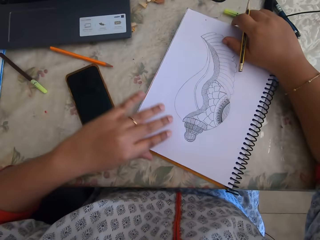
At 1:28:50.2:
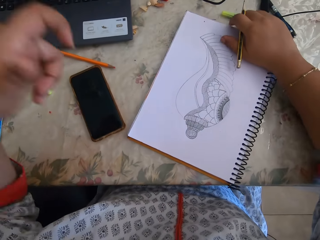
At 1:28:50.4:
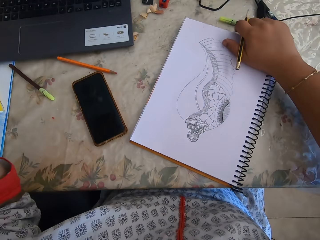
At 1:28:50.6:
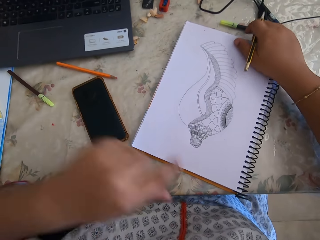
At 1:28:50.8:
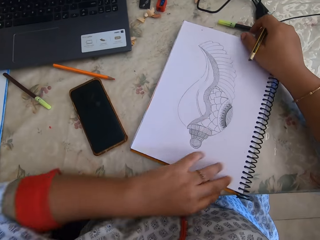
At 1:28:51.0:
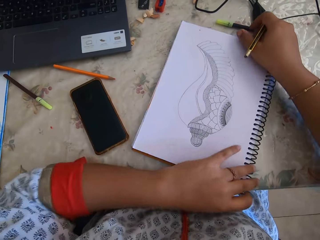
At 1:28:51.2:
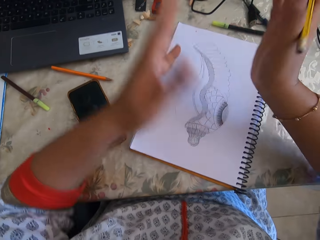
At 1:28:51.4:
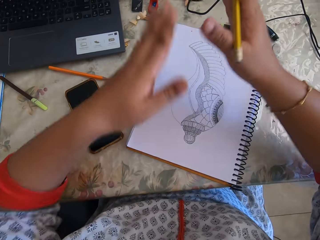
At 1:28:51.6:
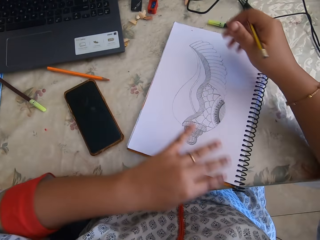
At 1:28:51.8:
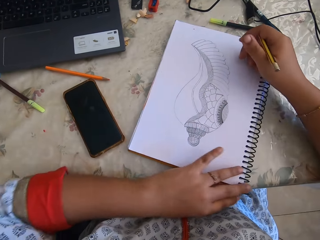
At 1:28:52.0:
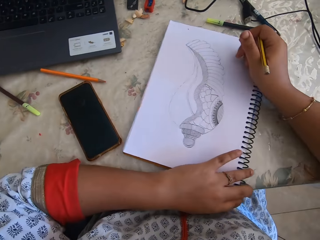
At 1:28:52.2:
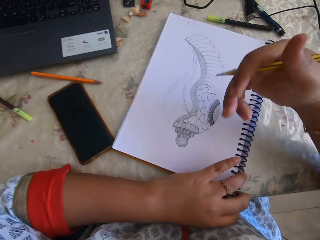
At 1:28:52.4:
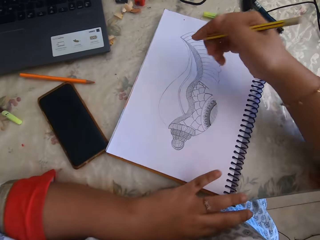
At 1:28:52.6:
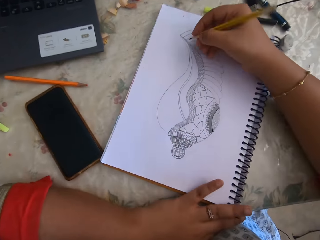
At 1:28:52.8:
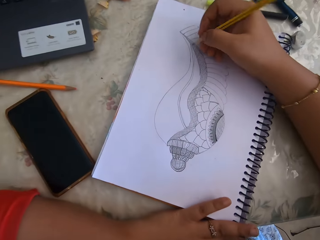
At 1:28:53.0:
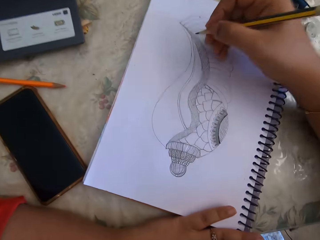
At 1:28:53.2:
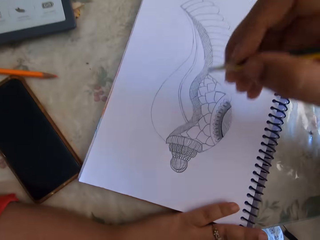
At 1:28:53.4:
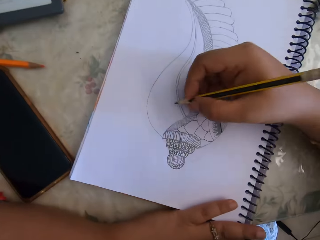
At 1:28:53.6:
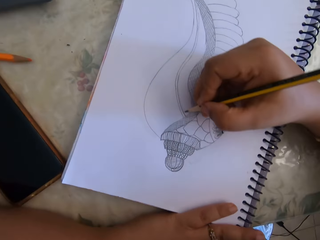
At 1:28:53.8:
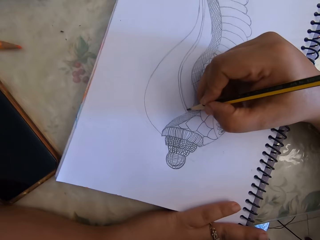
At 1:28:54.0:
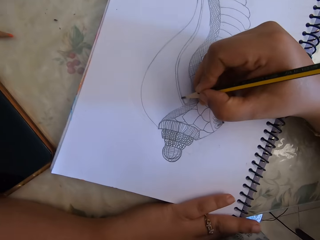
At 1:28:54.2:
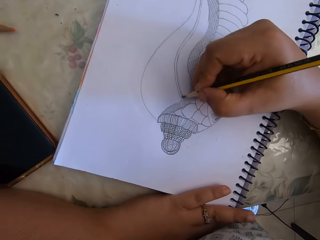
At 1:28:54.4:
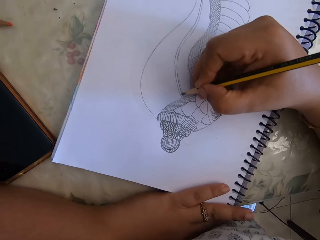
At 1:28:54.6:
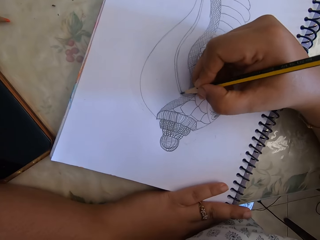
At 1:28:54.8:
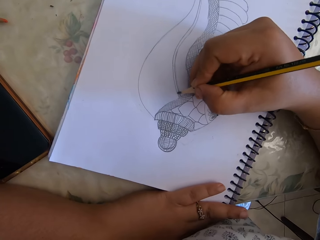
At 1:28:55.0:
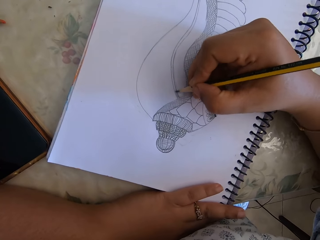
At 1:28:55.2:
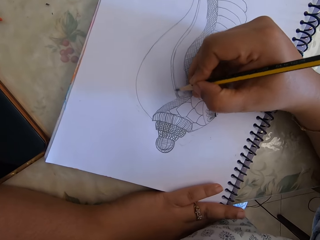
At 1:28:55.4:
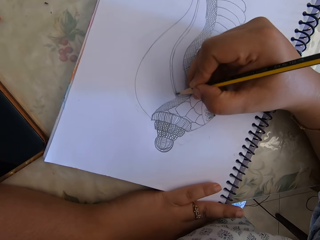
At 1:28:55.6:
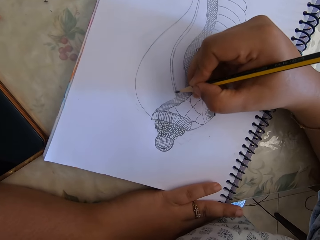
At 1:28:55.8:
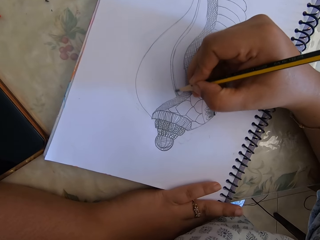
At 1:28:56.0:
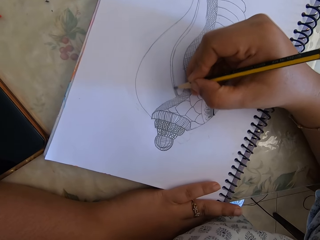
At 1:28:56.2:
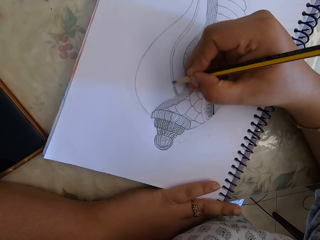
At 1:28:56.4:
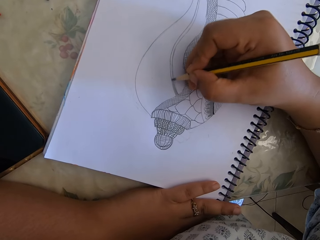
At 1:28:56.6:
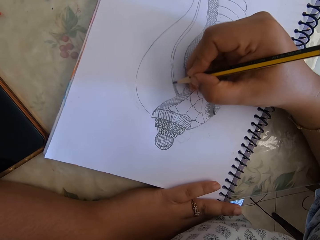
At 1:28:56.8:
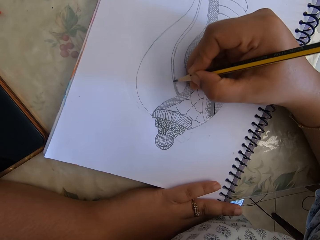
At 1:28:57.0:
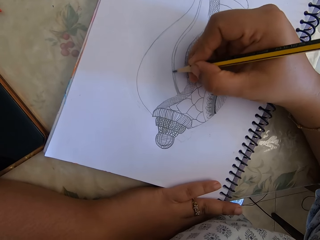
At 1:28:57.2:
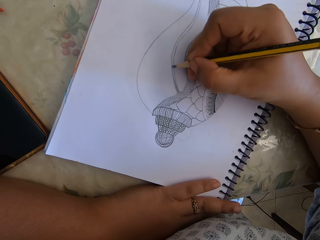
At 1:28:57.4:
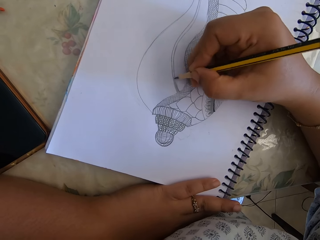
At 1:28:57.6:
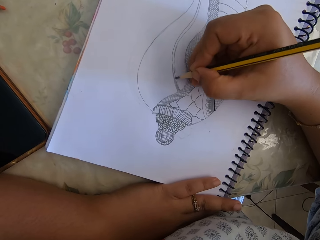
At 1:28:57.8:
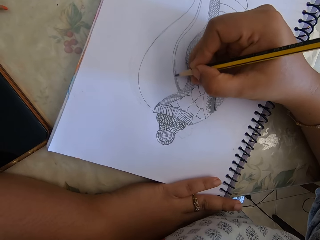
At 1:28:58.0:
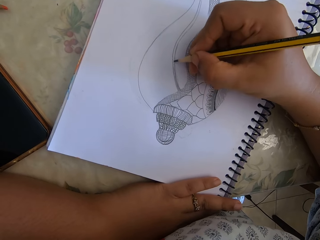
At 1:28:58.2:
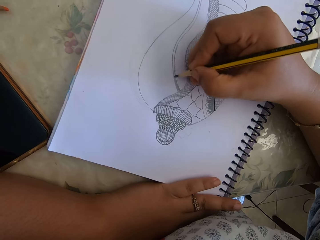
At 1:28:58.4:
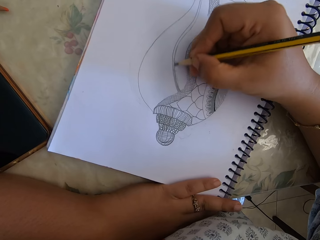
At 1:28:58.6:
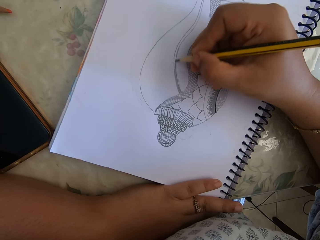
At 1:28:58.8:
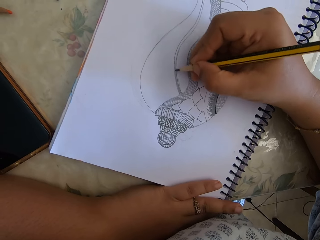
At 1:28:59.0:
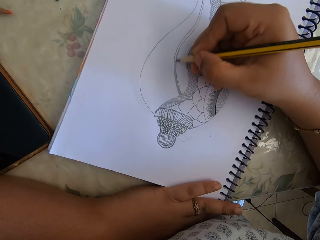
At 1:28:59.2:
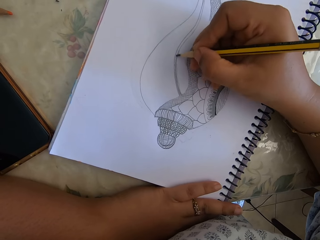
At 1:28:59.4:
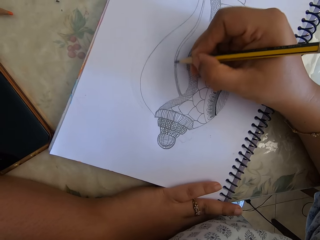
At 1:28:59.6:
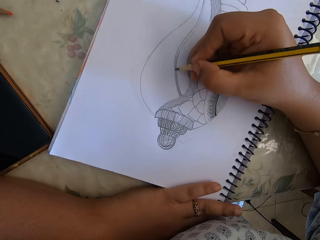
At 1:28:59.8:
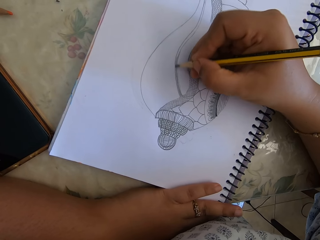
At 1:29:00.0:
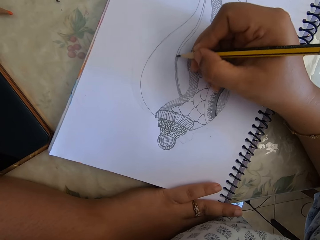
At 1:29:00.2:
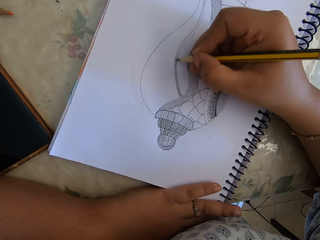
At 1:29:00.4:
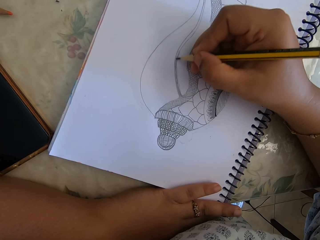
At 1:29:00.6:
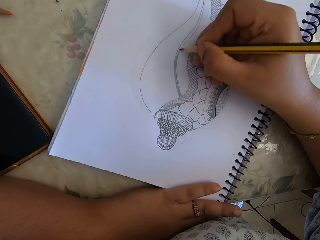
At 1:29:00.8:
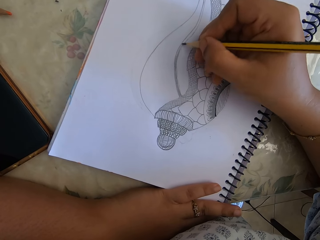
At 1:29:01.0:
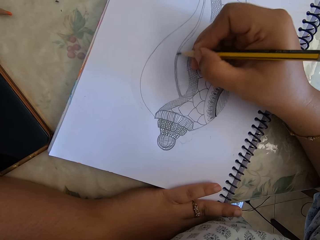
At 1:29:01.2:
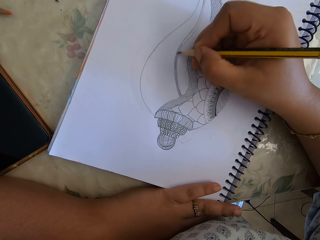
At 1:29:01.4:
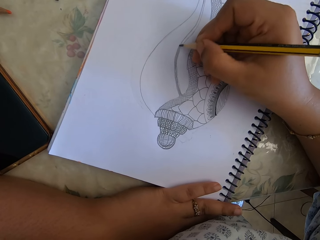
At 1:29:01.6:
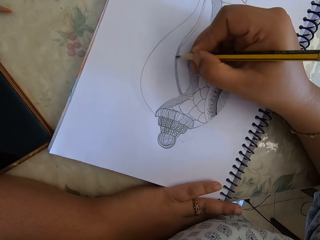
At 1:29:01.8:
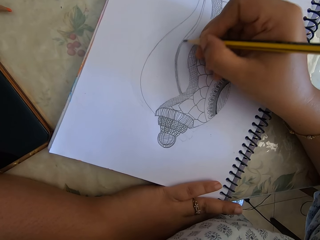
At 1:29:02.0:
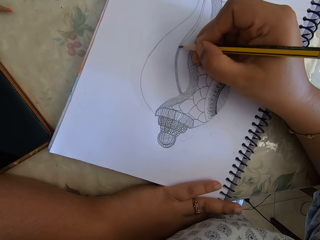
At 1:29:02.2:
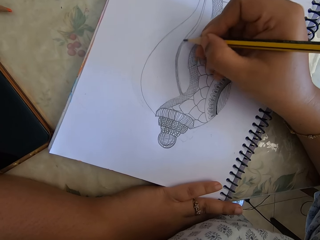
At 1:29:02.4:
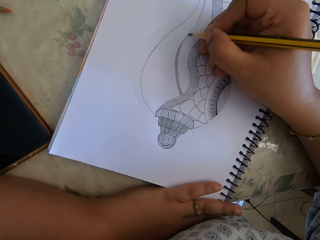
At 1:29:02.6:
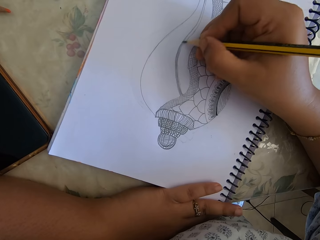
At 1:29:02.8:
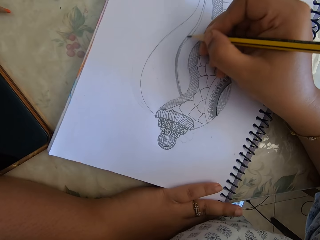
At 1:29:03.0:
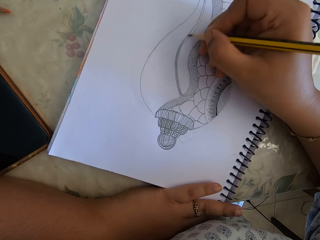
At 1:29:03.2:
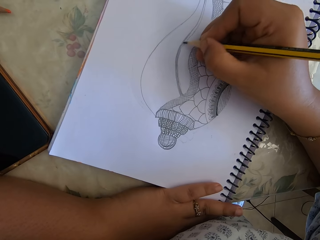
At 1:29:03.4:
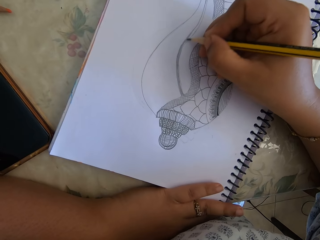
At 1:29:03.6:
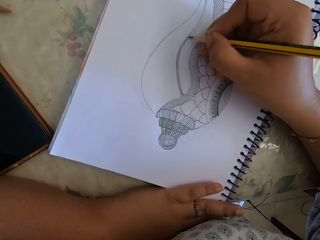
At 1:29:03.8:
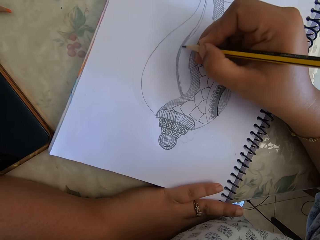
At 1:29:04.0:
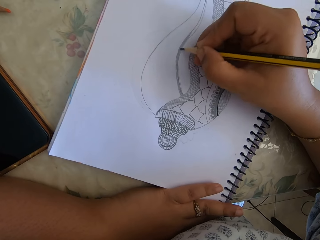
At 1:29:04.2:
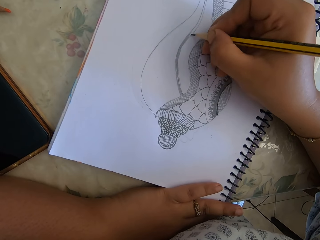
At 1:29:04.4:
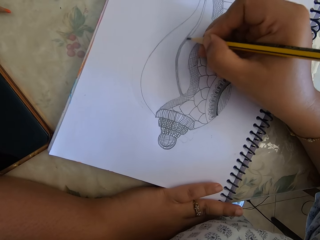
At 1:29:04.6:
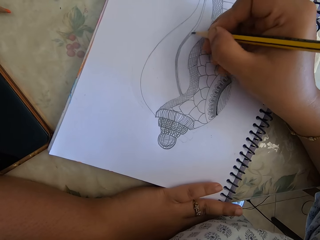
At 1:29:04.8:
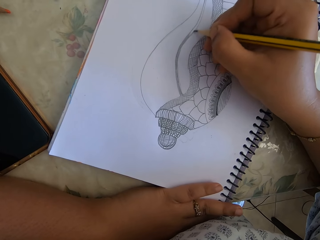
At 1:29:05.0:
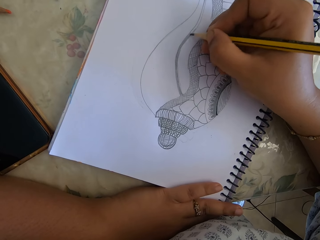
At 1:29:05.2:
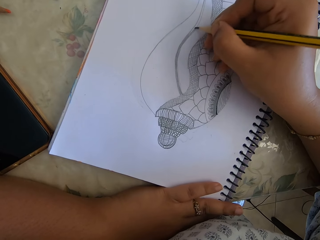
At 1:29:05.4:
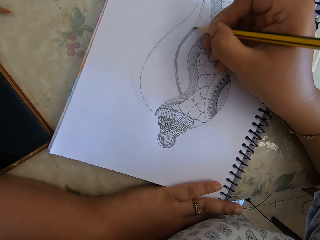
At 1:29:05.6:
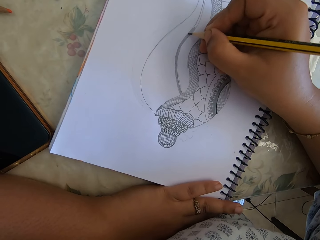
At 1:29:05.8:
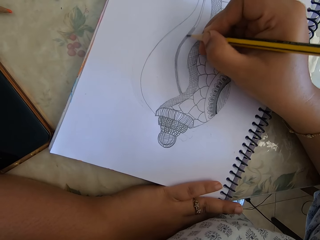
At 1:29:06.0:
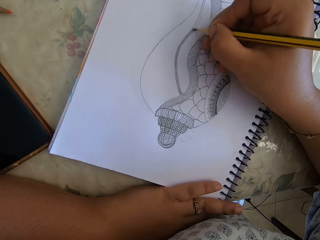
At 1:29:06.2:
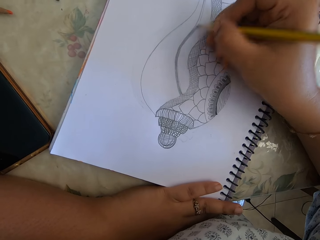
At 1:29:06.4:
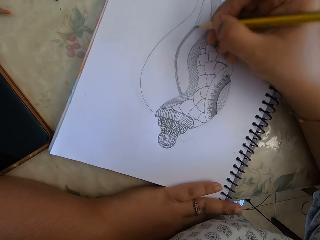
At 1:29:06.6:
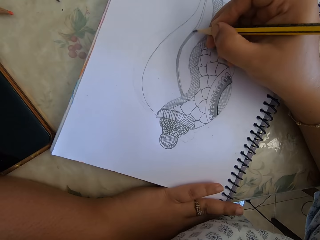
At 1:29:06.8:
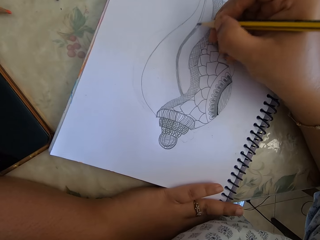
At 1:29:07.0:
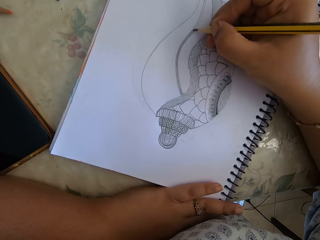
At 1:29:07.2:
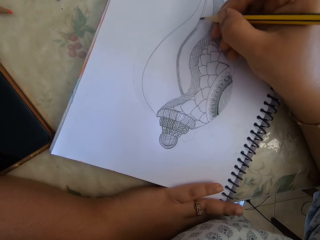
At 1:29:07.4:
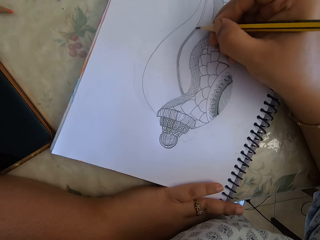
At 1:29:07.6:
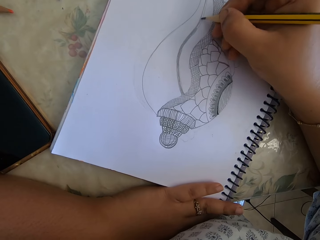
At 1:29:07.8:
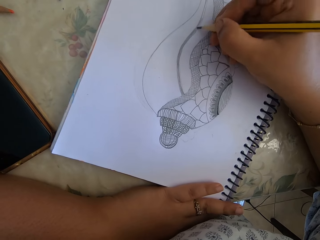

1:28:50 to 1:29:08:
The camera wearer moves the hands. They draw on the notebook. They talk. They draw on the notebook.

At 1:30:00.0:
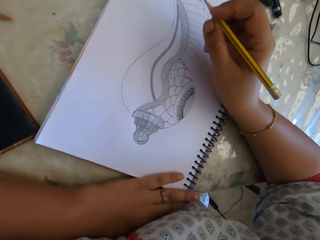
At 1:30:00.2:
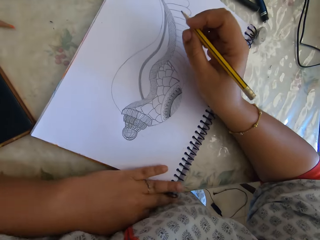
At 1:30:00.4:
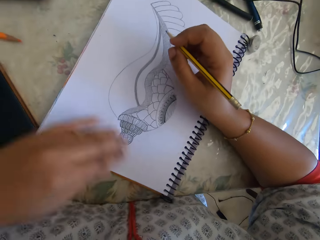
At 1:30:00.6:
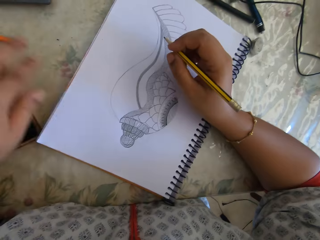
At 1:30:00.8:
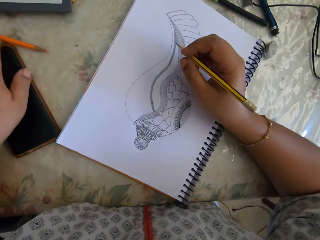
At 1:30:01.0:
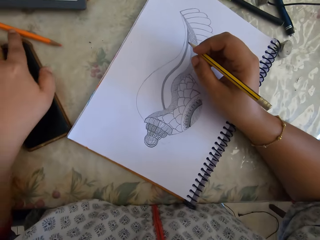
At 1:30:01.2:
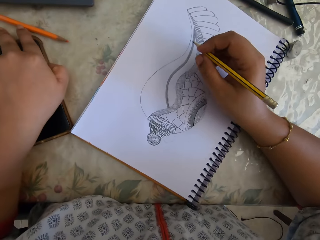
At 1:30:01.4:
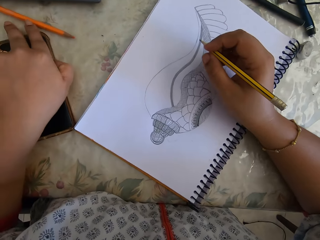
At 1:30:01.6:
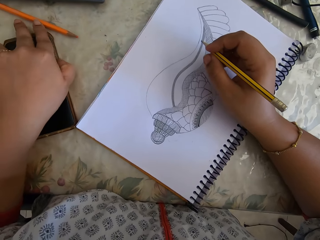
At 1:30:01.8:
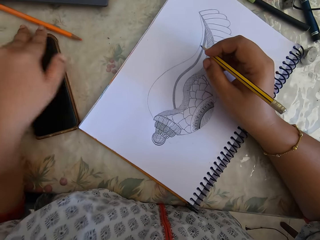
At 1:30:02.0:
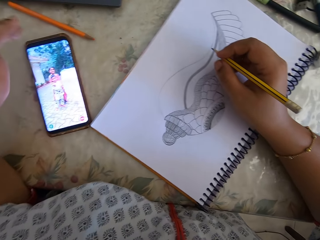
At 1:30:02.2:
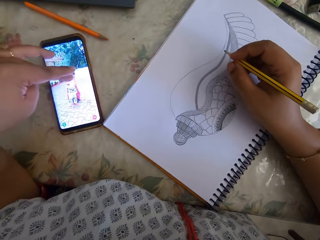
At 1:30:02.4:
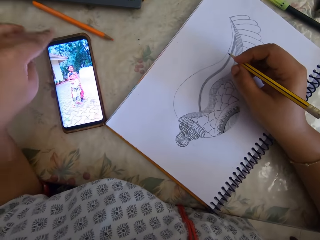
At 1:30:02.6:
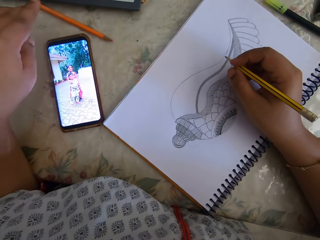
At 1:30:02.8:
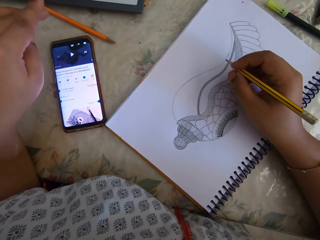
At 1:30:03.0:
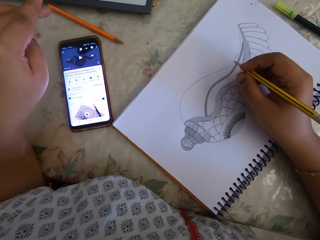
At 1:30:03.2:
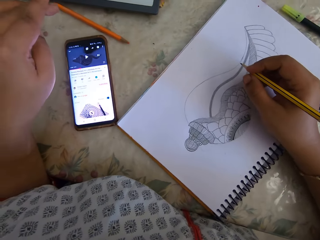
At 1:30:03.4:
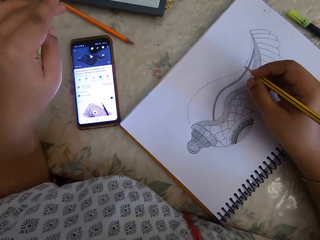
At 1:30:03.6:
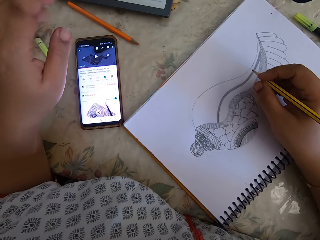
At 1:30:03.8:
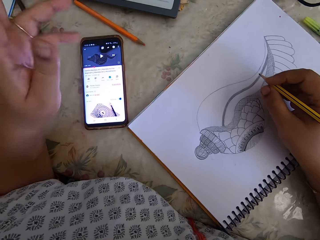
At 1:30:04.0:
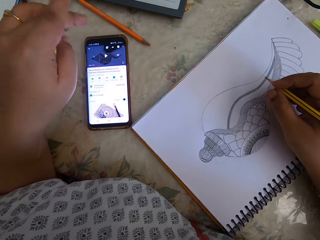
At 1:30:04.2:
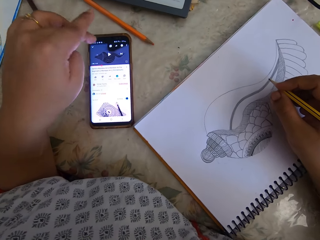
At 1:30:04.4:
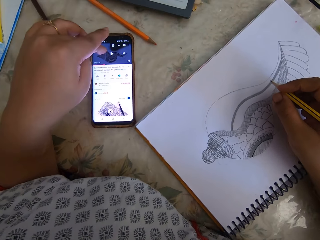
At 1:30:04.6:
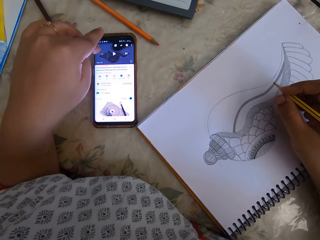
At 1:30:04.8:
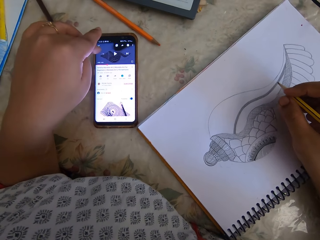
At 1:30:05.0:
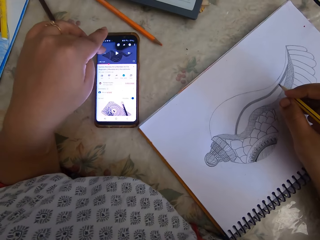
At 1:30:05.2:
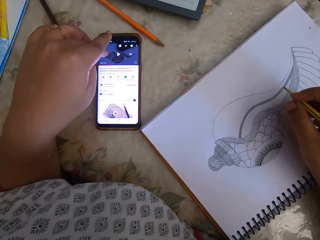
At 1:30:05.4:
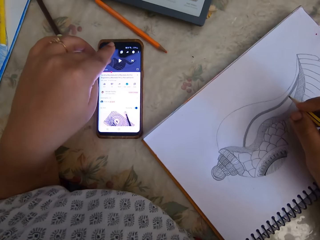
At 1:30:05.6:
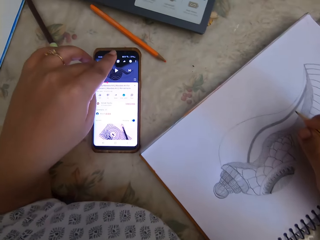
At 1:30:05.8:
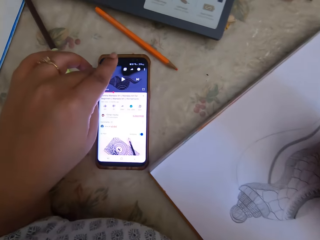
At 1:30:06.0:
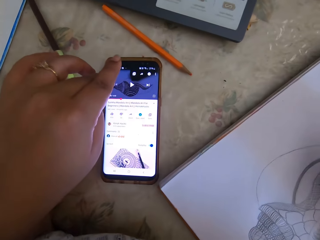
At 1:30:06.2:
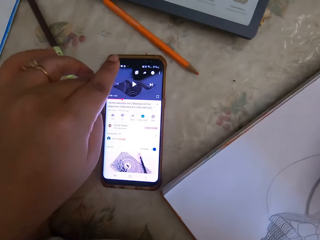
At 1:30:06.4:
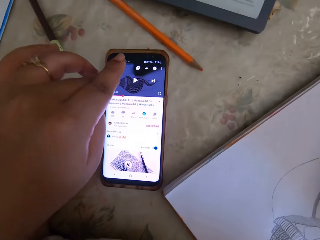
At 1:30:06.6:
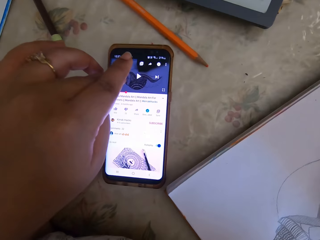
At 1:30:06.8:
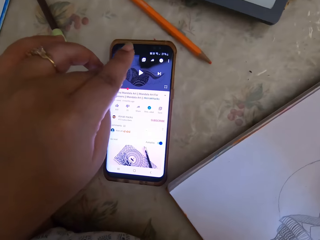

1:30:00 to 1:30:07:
The camera wearer touches the phone. They scroll the phone.
